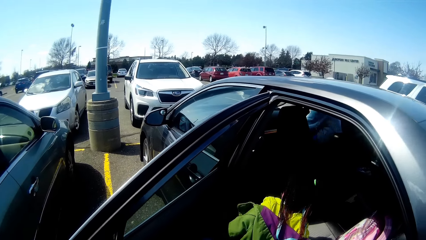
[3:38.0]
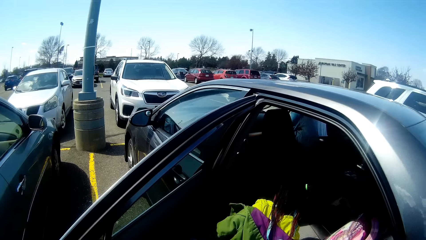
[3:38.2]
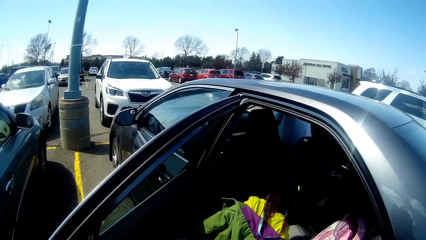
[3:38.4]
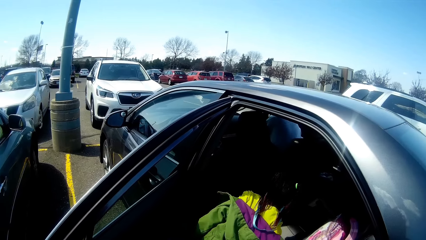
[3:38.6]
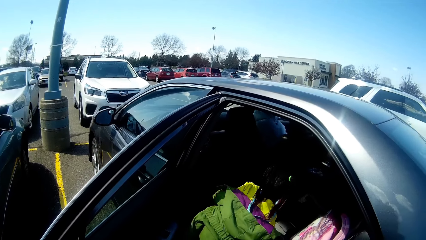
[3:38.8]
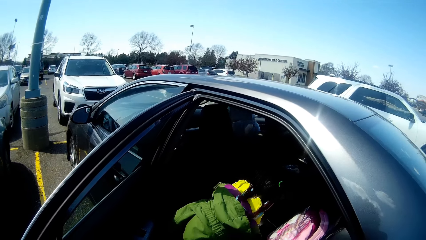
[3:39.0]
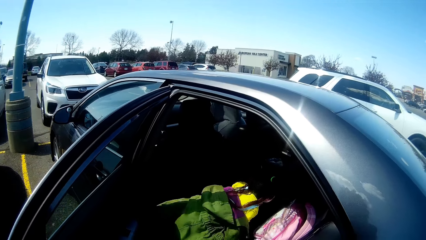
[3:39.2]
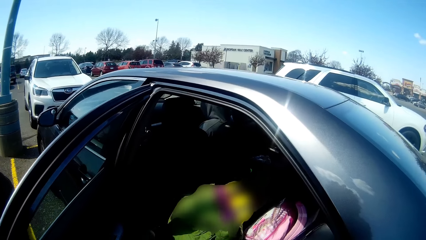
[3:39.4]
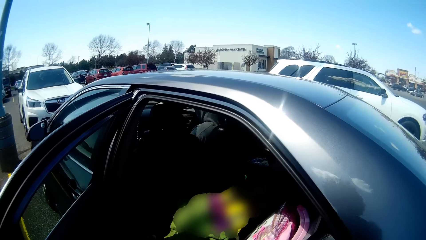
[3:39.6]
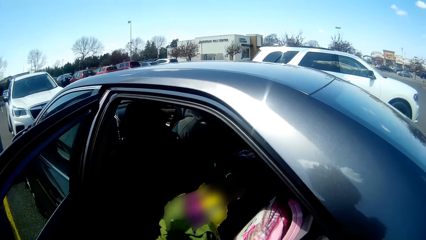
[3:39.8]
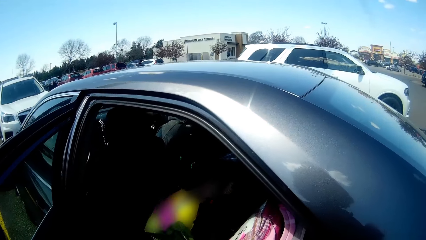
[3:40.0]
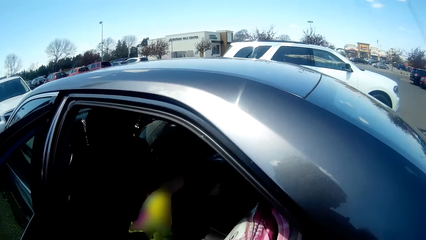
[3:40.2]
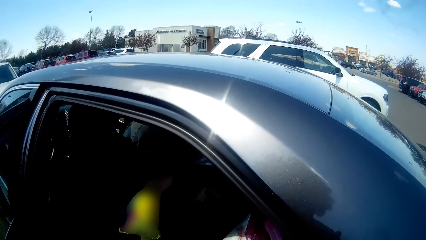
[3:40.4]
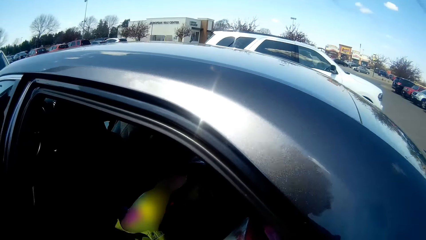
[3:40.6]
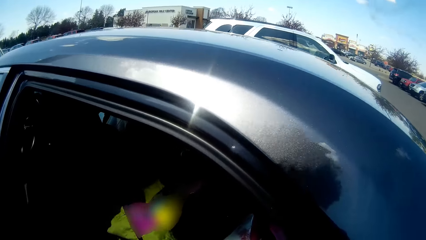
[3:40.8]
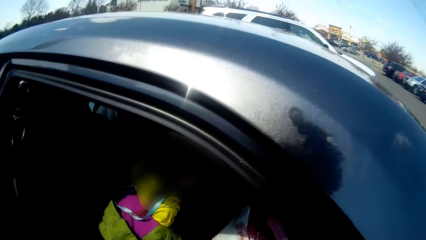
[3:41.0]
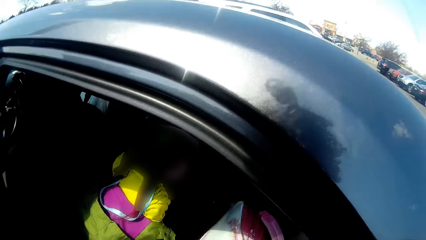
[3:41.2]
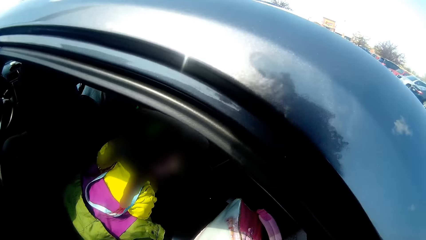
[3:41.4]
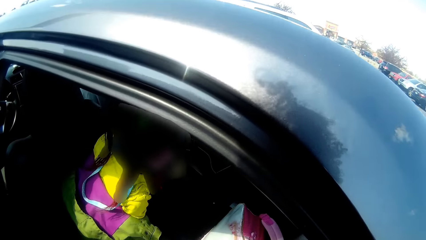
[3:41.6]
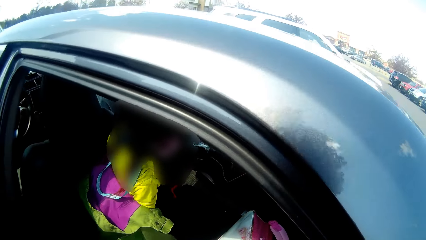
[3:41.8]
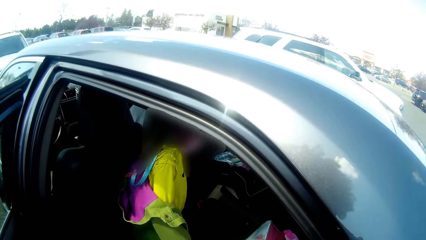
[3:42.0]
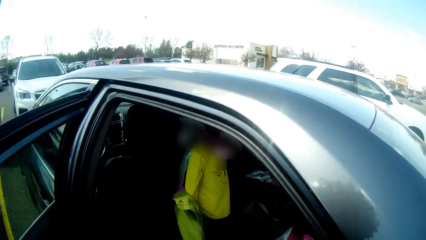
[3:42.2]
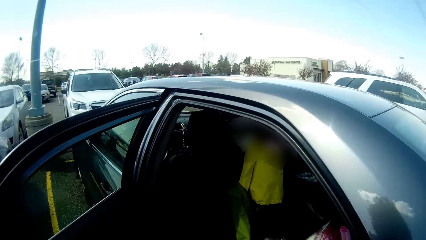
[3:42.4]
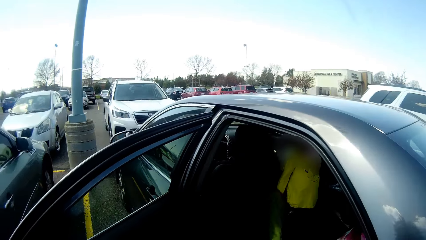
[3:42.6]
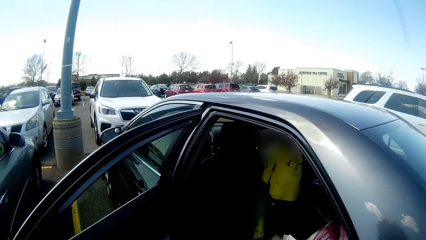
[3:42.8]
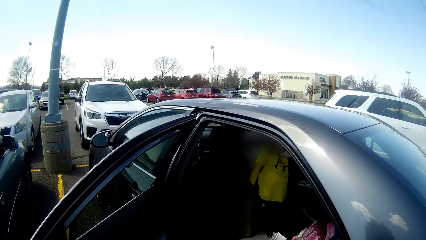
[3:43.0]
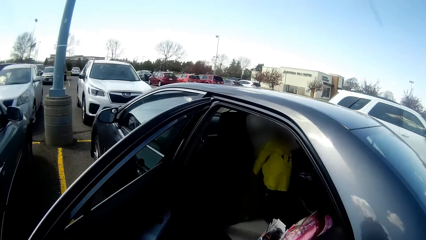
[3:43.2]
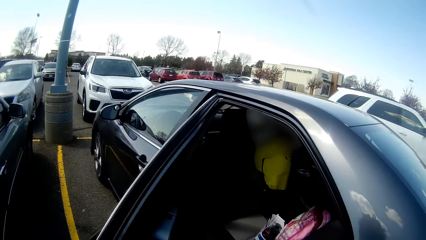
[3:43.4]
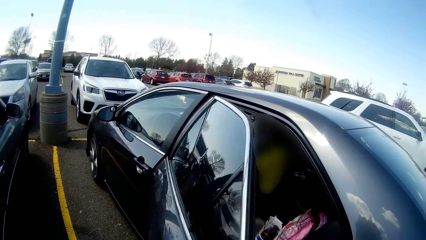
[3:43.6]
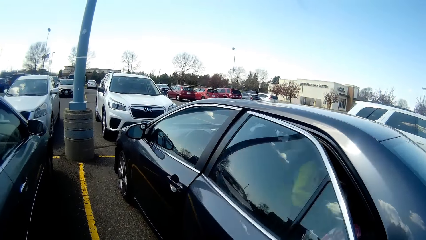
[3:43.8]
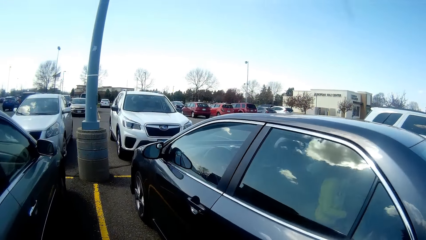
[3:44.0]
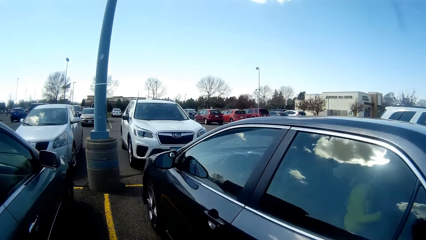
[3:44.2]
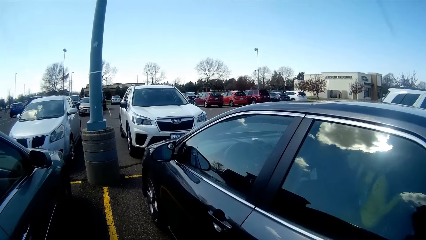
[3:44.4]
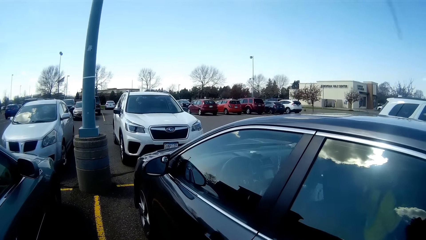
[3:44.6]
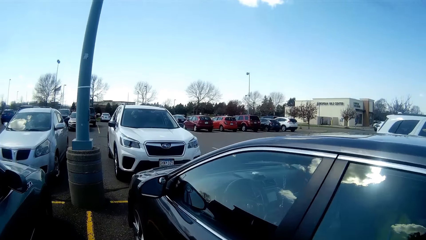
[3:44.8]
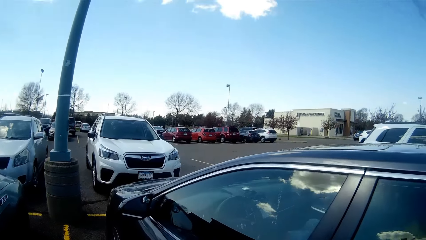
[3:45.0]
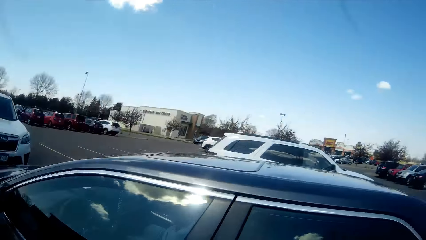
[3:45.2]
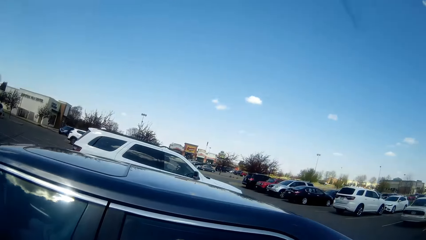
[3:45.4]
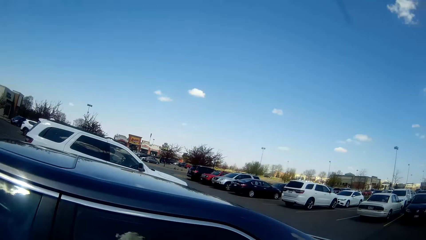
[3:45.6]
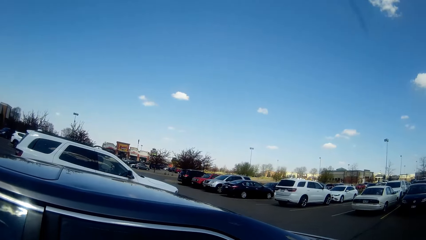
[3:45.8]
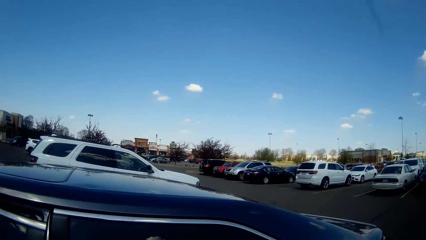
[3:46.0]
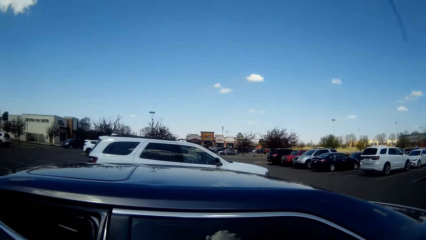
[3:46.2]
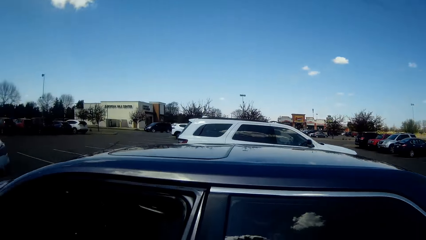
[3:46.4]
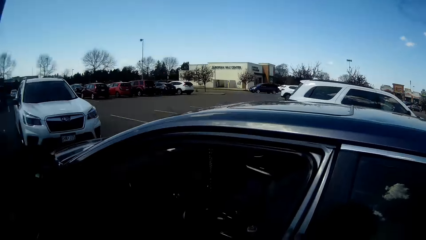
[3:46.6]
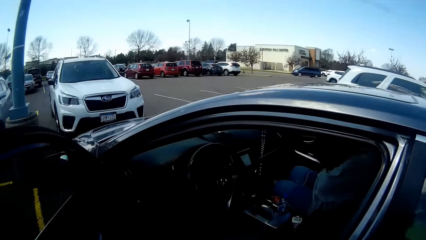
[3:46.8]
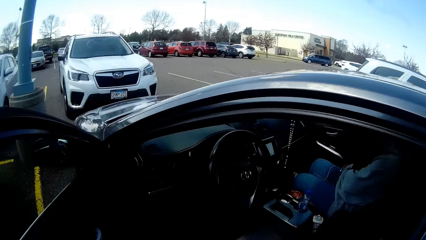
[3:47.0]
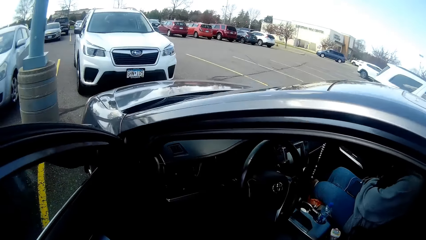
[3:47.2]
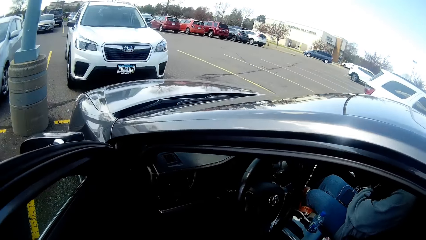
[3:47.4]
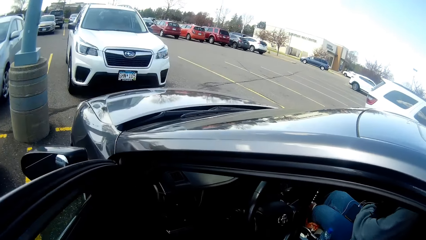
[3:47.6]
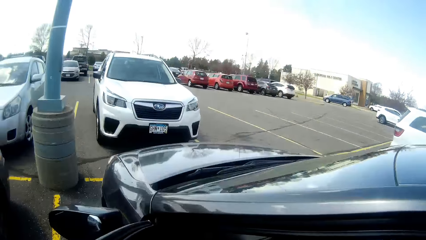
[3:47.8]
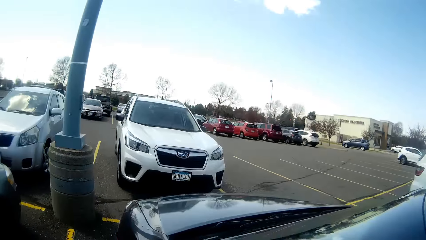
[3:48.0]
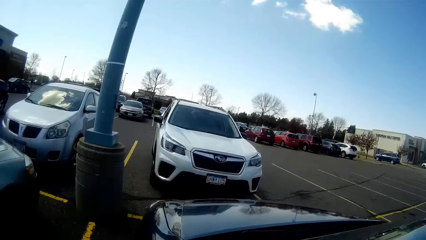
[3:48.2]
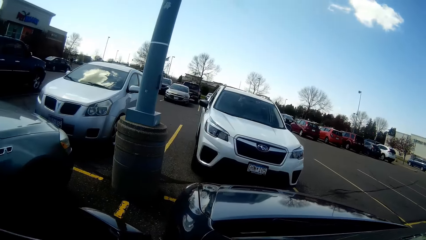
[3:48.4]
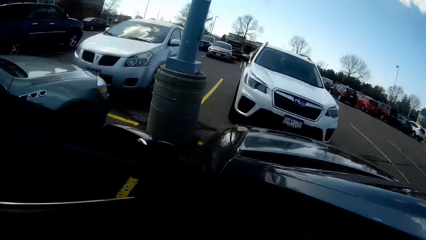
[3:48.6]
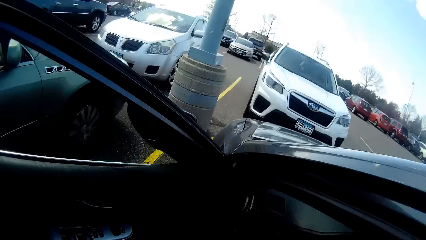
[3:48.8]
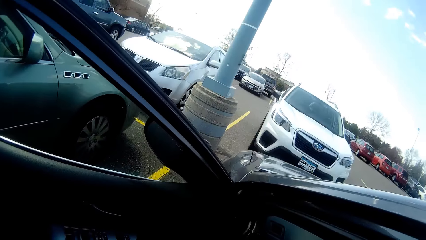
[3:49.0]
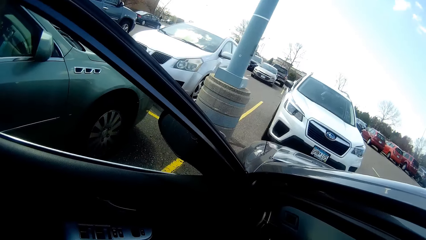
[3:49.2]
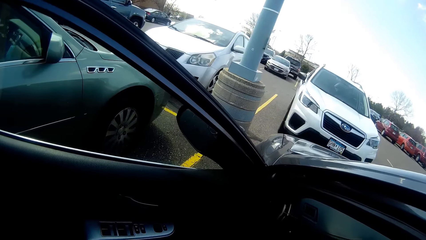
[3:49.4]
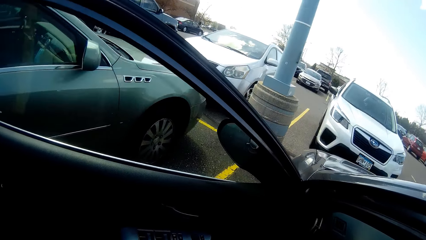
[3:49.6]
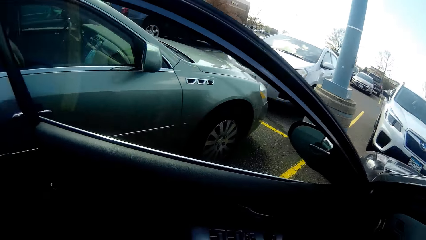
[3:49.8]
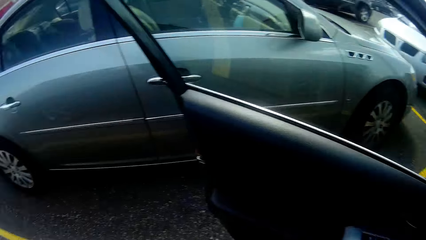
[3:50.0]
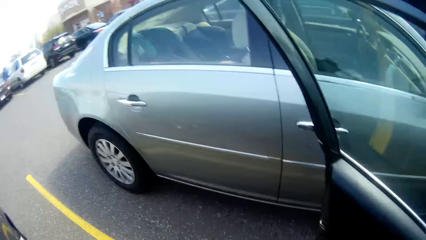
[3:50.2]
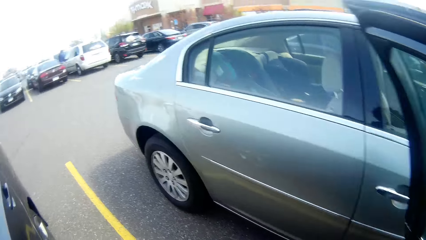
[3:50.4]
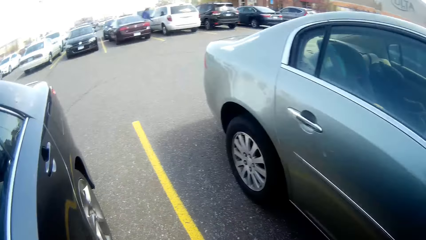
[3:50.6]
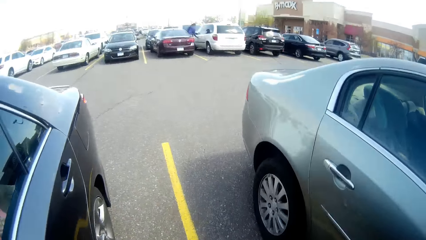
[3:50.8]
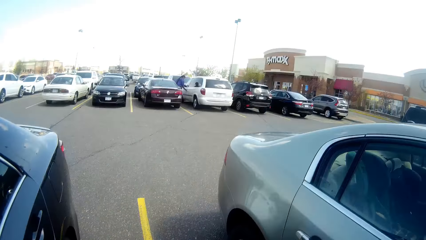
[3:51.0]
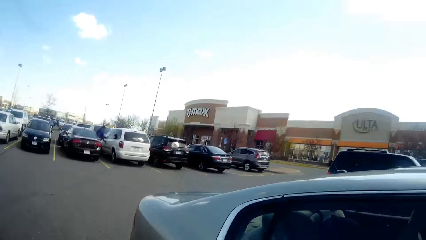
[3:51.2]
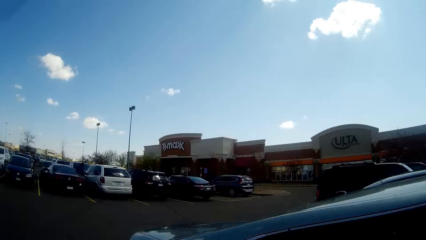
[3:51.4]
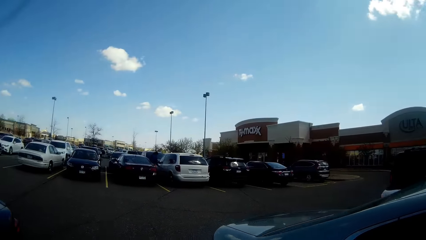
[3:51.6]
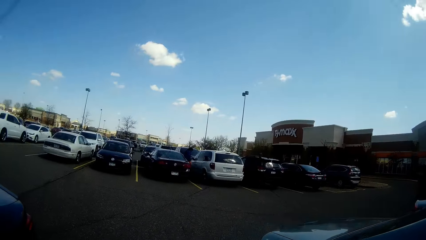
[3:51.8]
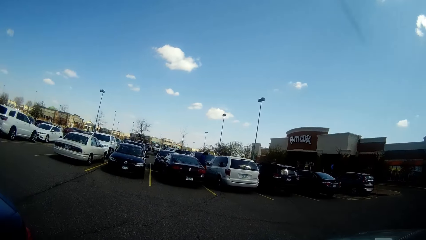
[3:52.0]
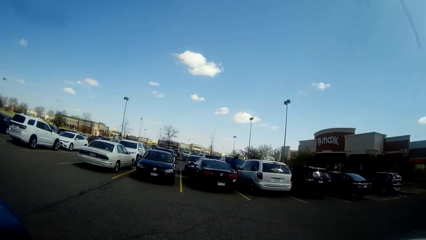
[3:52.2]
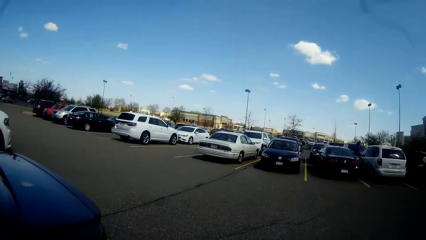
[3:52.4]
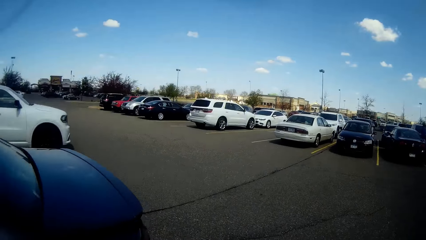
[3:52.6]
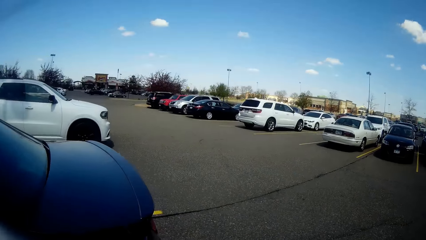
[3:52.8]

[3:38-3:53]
The woman closes the right hand door of the black car with her right hand. The camera wearer closes the left hand door of the black car with her left hand. She opens the driver's door of the car with her right hand. She enters the car. She interacts with the woman.
